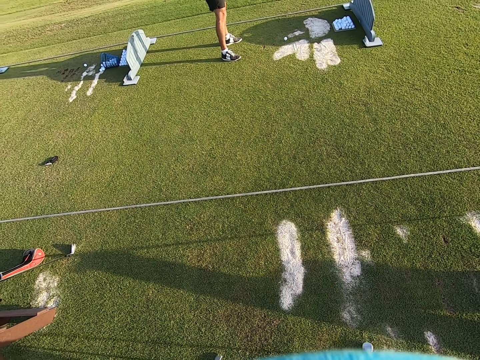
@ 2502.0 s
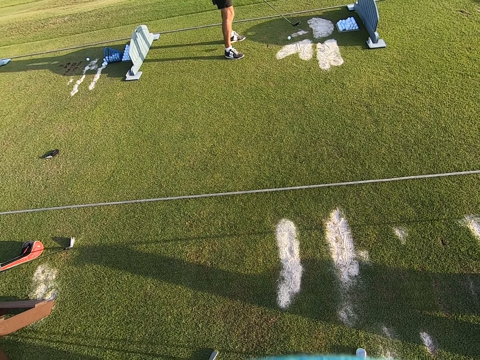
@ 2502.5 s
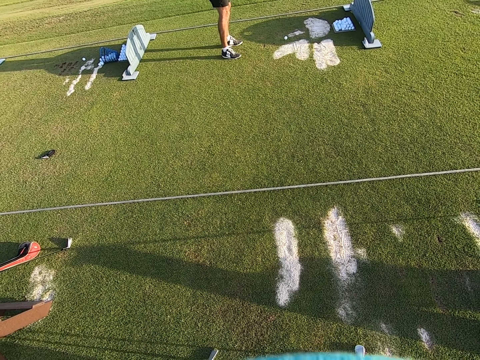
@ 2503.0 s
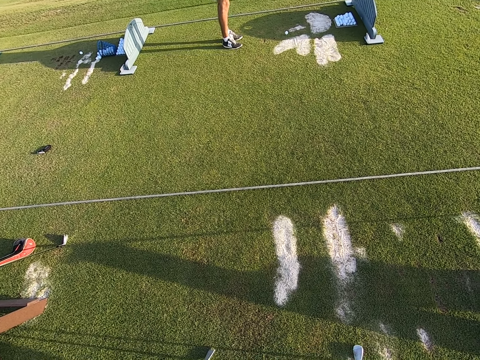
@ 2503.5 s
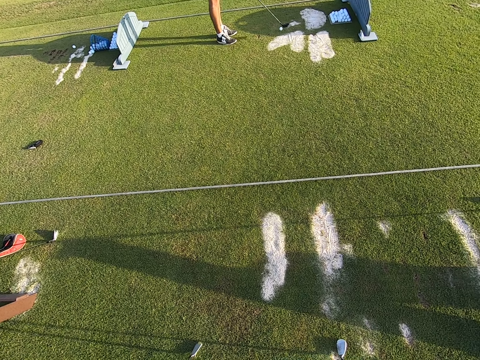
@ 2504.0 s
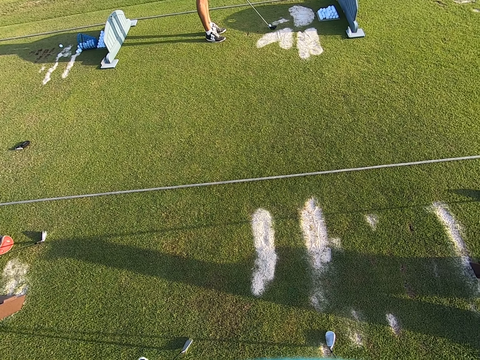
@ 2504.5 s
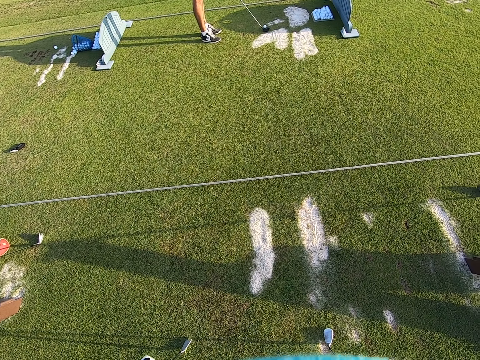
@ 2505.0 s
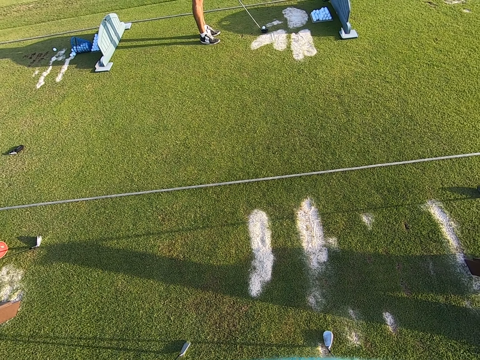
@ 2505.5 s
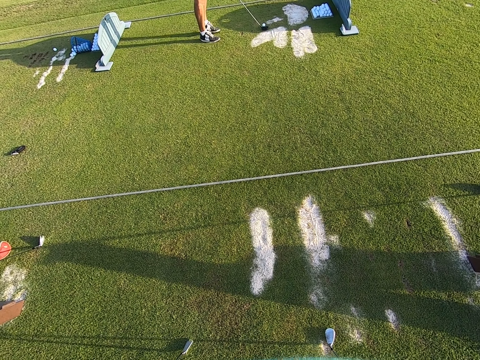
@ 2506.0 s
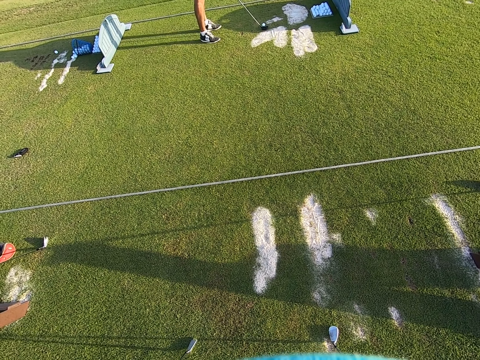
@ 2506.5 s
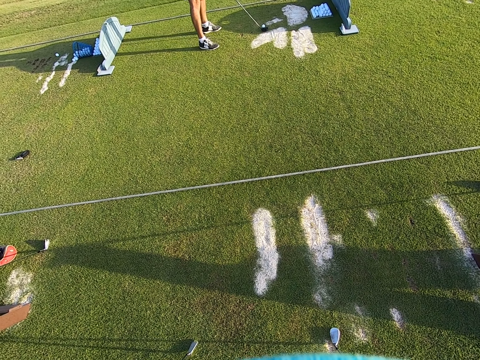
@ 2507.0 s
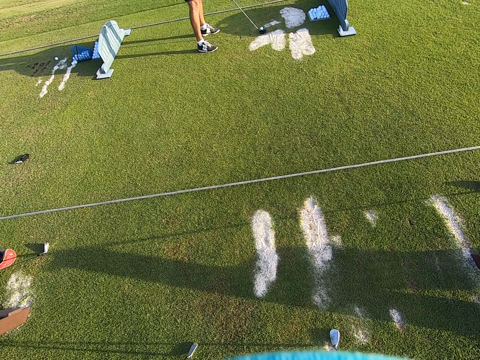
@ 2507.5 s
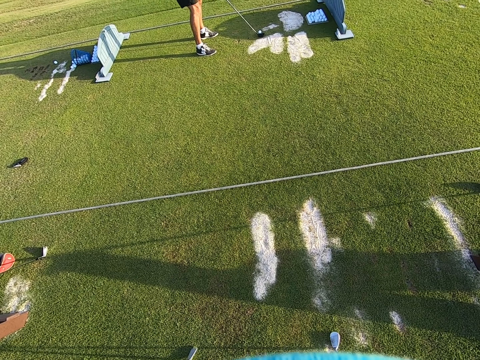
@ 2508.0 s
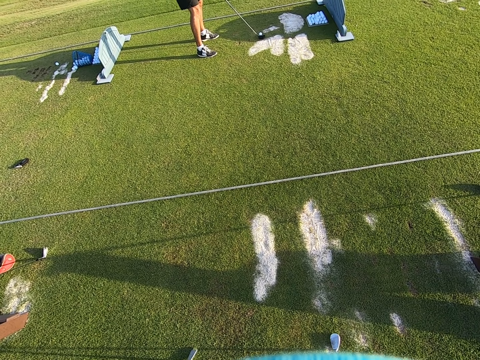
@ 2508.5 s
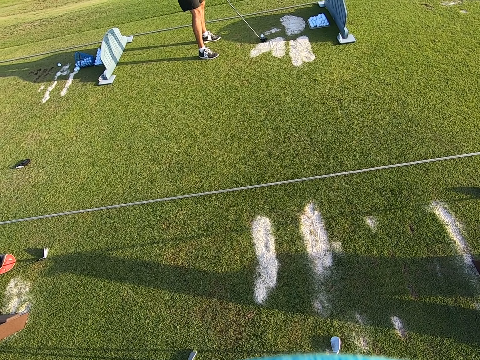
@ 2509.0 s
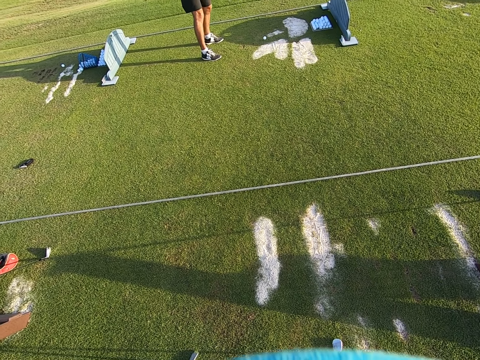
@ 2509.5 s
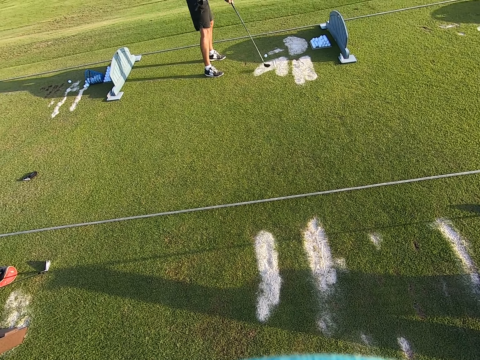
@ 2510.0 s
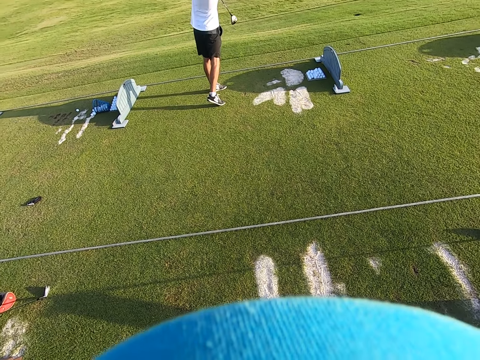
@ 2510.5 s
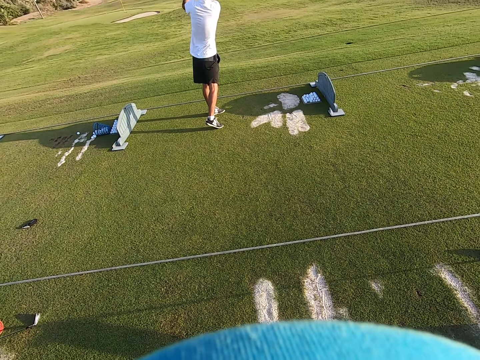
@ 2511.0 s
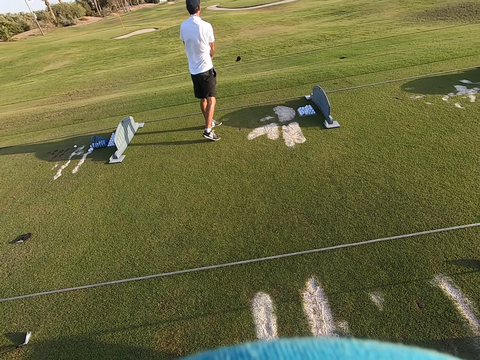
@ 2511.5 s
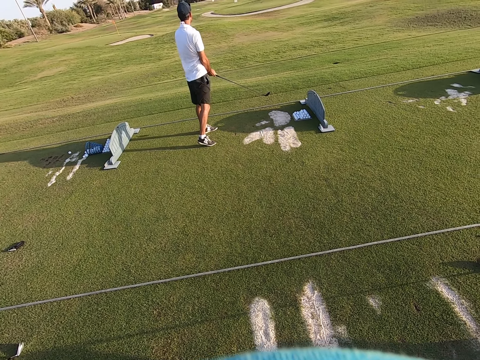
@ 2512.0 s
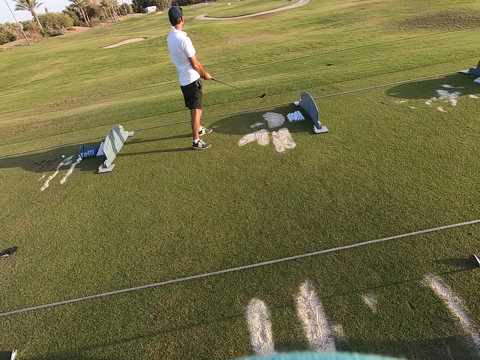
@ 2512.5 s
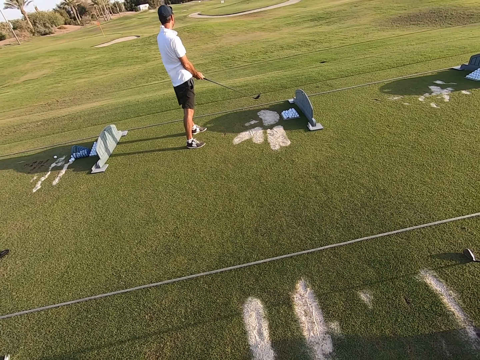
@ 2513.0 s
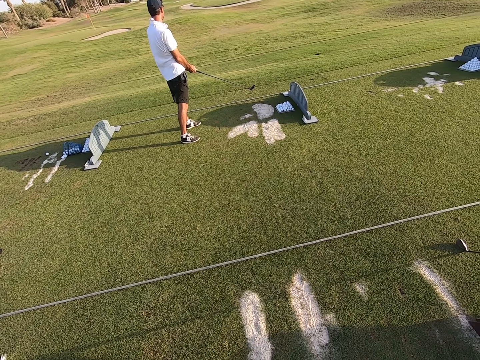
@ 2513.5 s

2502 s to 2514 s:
A person moves the legs. The person hits the golf ball, moves the golf stick and plays the game.

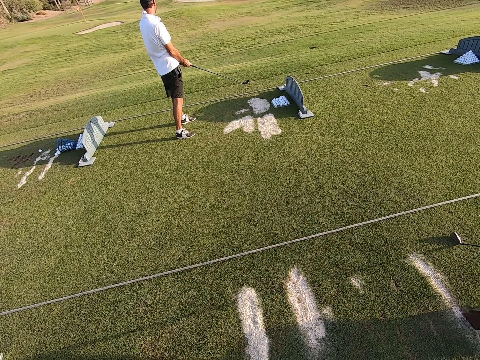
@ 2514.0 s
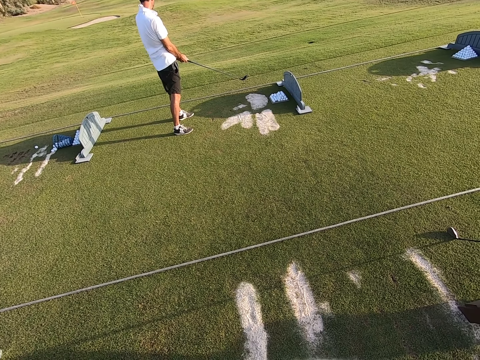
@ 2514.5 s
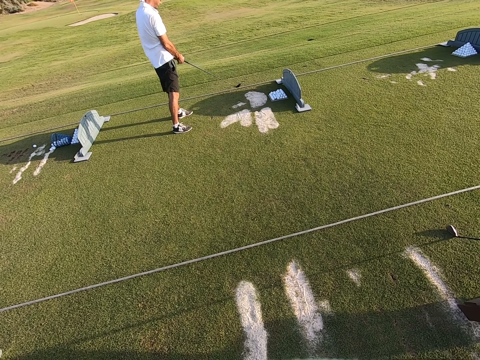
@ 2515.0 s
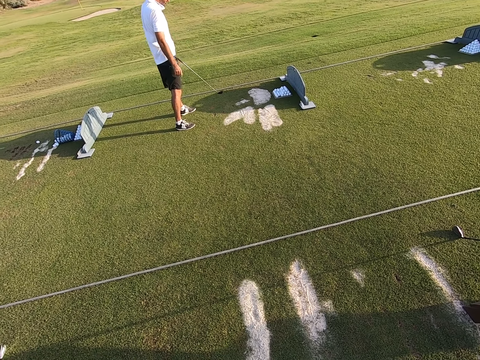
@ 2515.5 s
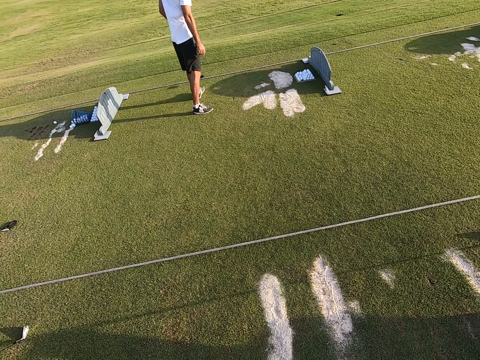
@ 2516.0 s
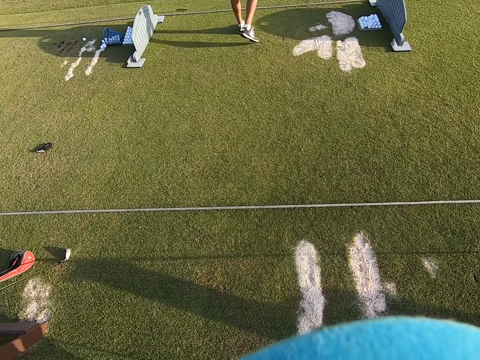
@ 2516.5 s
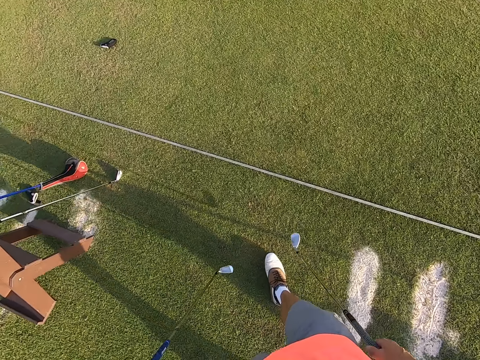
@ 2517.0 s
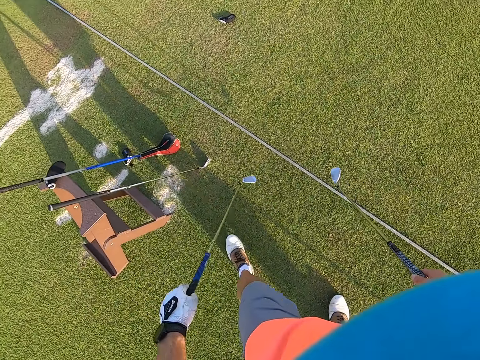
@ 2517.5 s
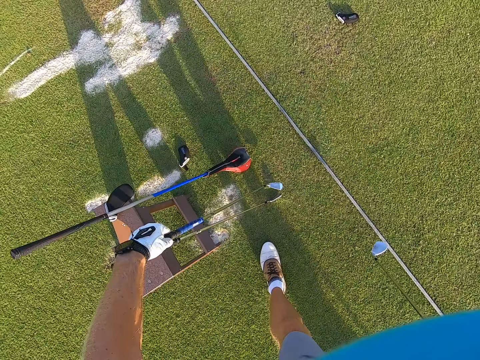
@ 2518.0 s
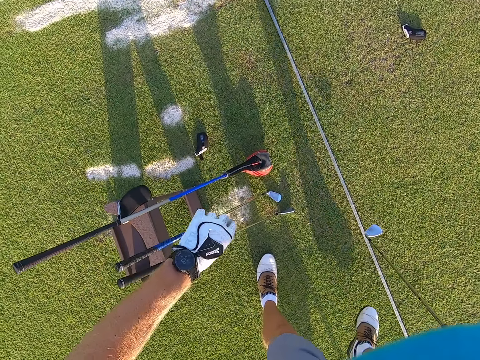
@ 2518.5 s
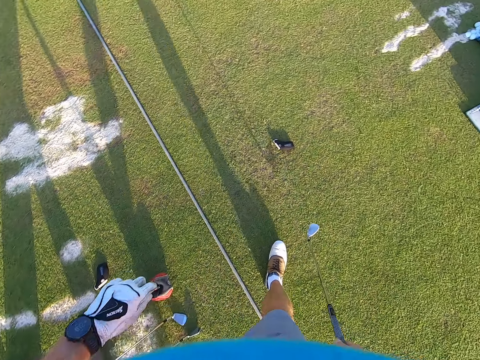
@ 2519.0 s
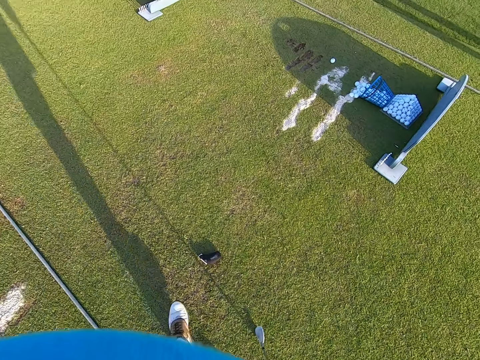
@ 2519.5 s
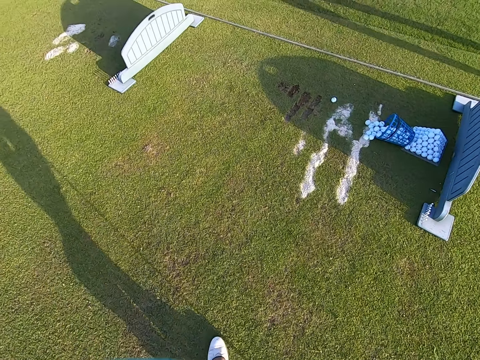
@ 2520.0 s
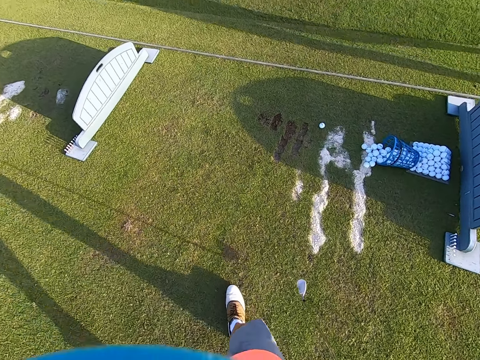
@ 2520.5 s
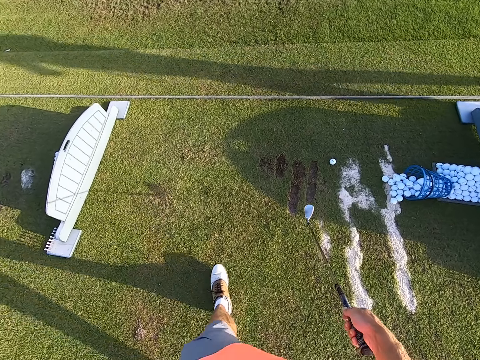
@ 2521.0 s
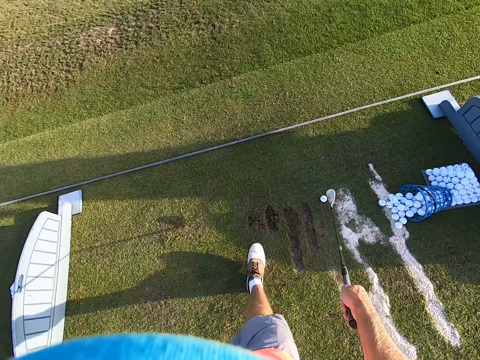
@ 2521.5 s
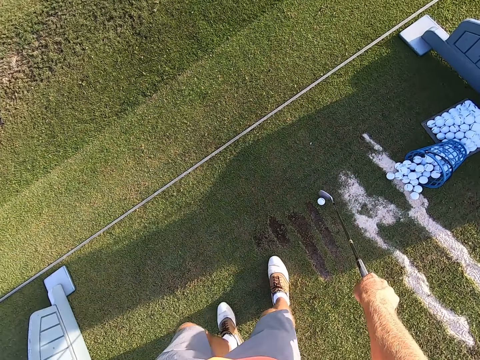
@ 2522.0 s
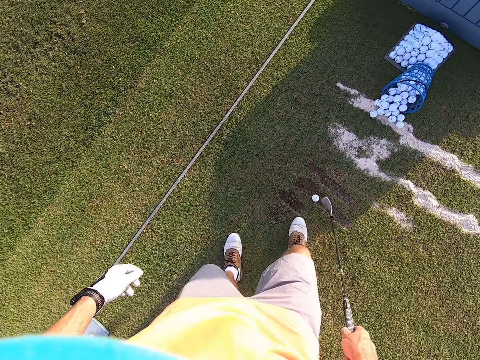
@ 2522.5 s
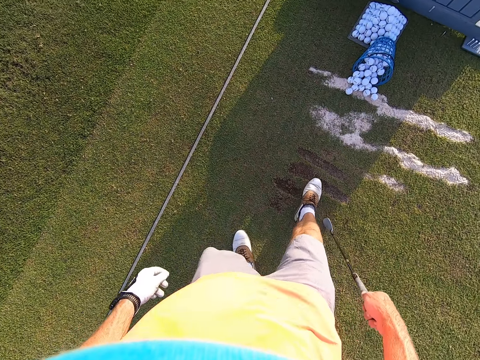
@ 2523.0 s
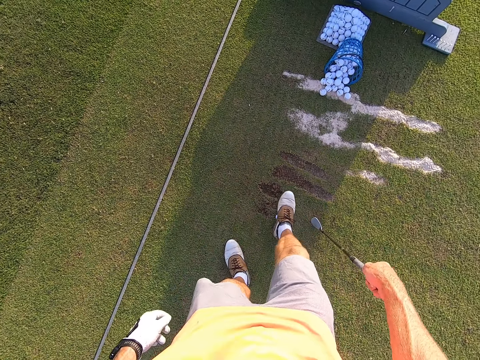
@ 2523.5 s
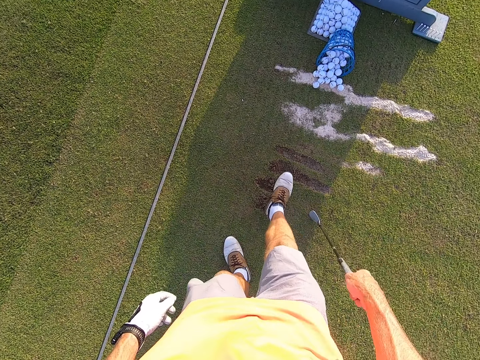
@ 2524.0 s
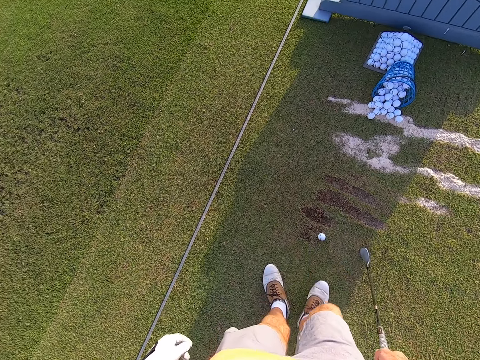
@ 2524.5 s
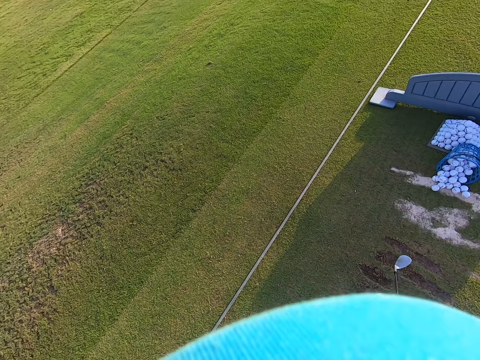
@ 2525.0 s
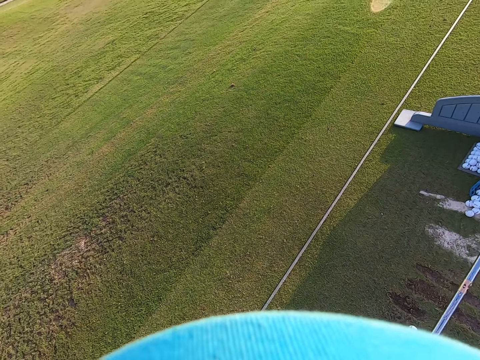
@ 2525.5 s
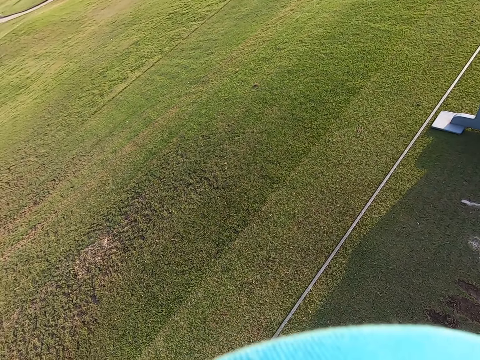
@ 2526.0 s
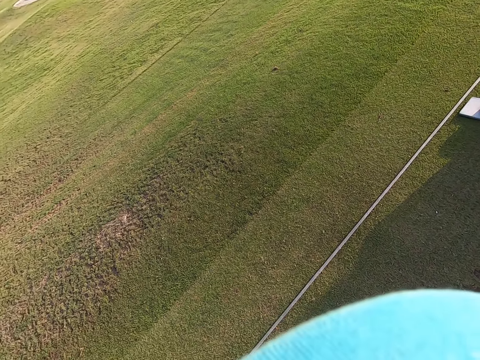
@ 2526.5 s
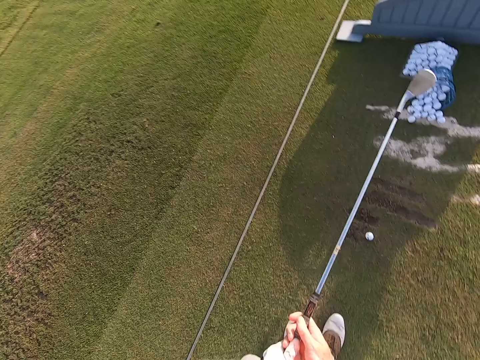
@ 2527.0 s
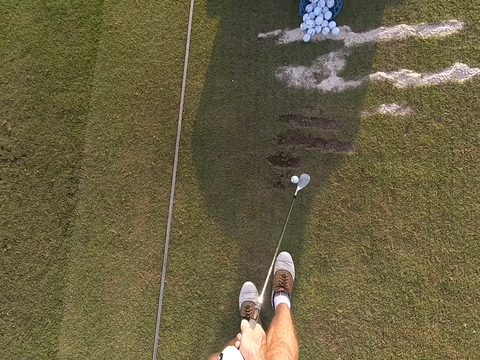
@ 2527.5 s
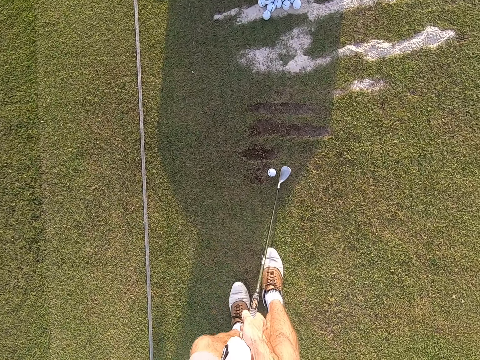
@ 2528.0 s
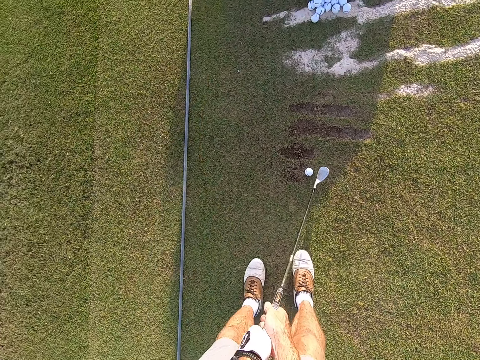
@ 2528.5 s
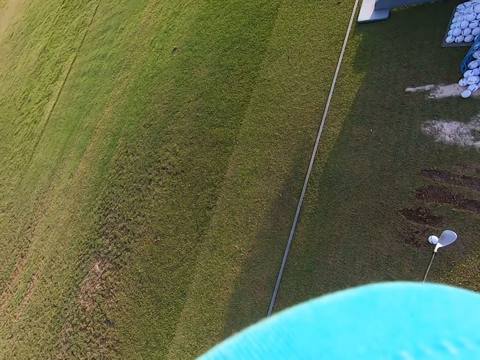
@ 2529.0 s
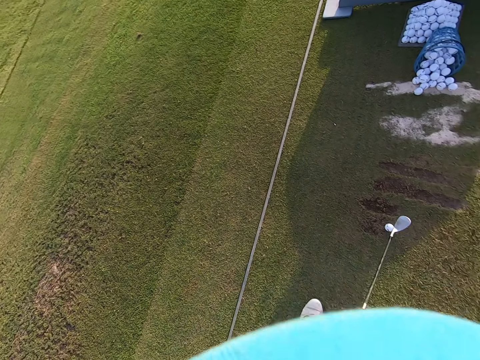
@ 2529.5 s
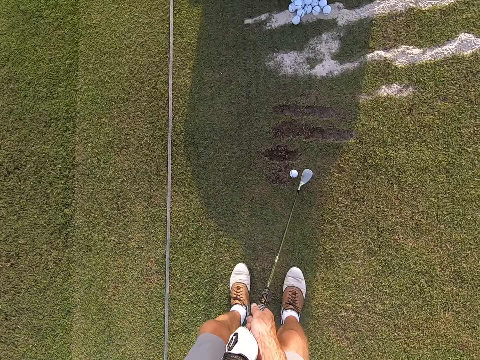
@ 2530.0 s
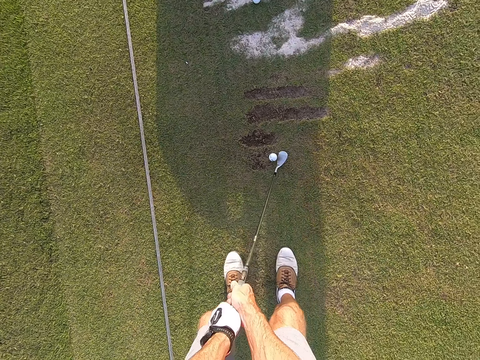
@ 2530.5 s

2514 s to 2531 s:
The camera wearer walks around. They put the golf stick against a wooden stool. They walk around. They pick the golf ball with the golf stick on the ground. They roll the golf ball with feet on the ground. They move the legs. They stare around.
